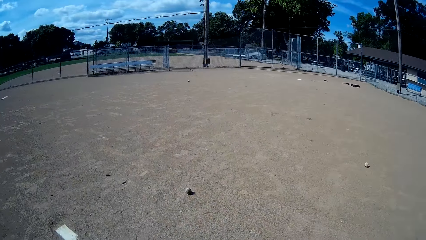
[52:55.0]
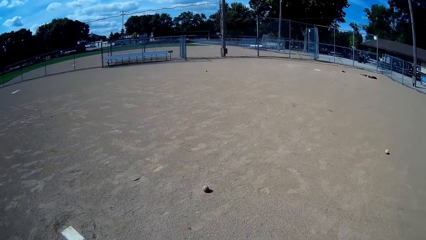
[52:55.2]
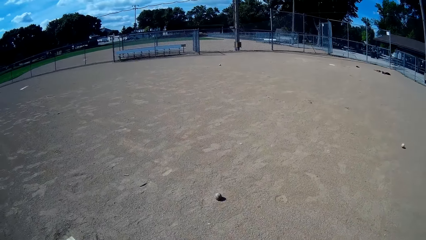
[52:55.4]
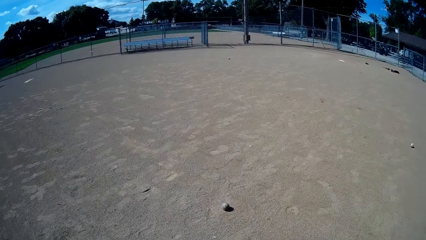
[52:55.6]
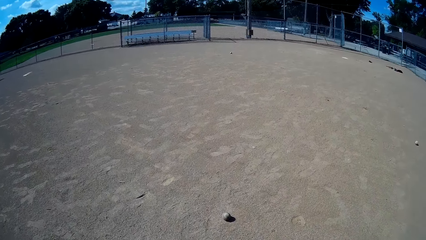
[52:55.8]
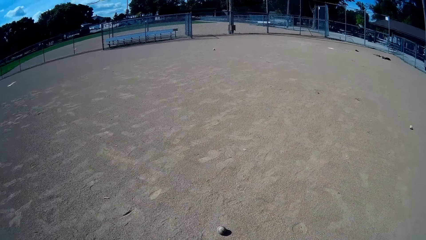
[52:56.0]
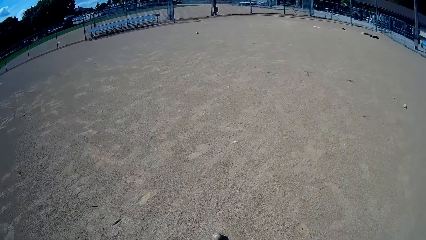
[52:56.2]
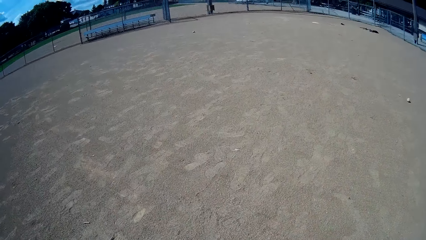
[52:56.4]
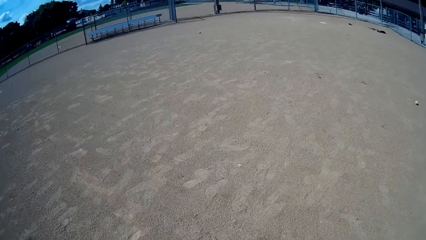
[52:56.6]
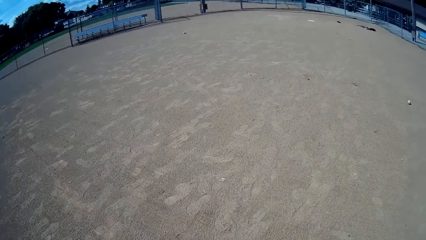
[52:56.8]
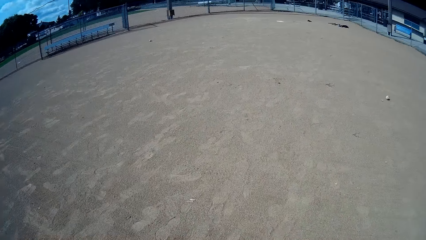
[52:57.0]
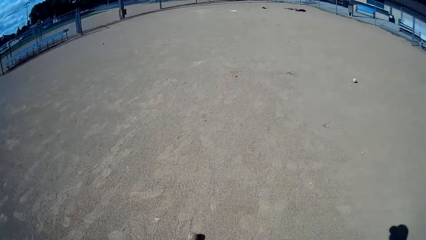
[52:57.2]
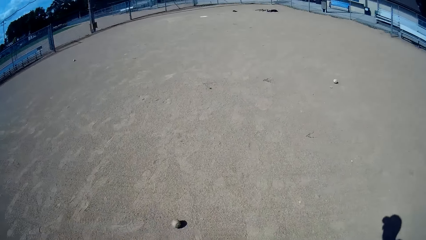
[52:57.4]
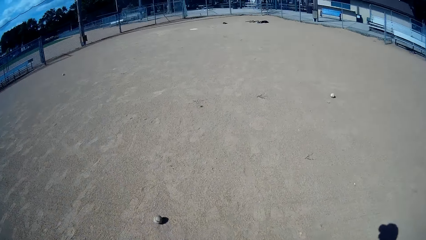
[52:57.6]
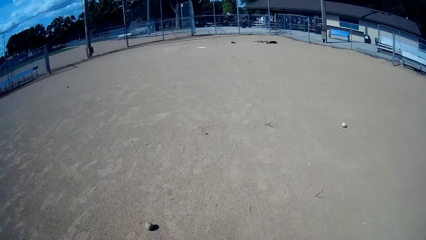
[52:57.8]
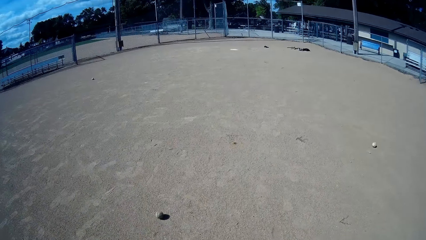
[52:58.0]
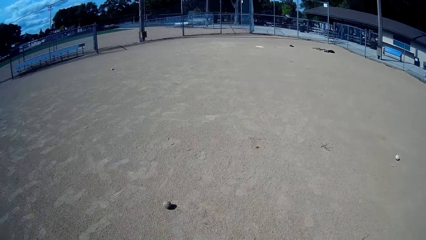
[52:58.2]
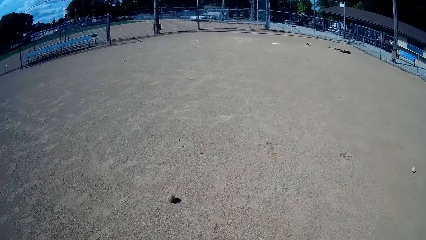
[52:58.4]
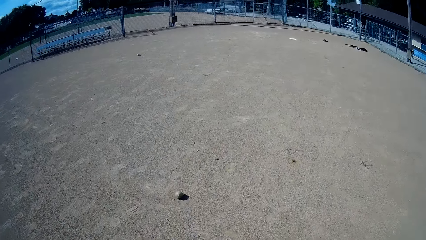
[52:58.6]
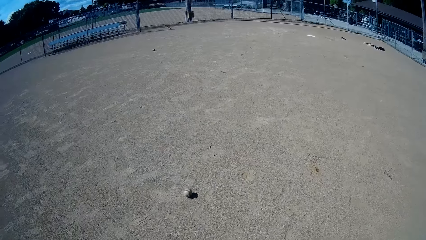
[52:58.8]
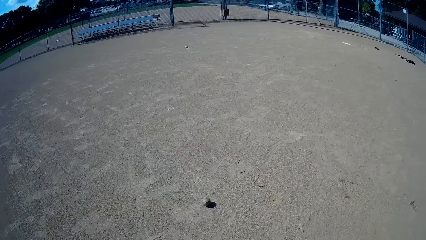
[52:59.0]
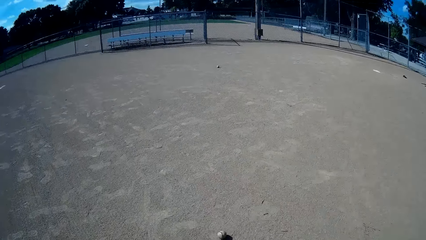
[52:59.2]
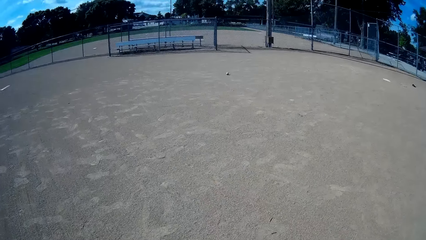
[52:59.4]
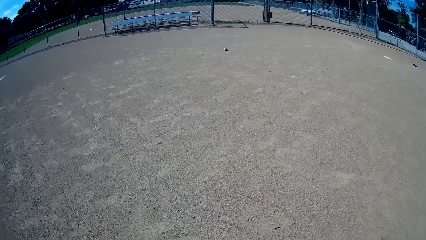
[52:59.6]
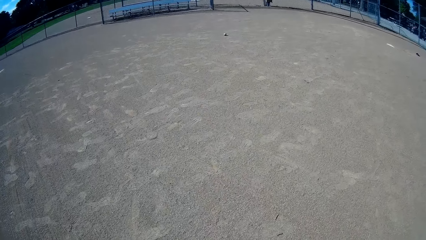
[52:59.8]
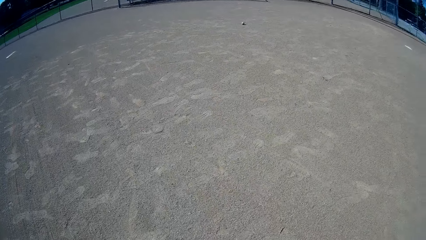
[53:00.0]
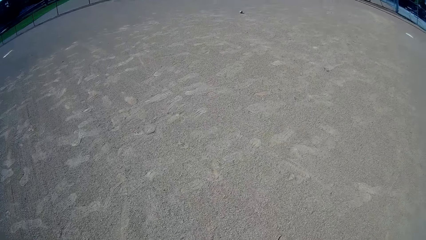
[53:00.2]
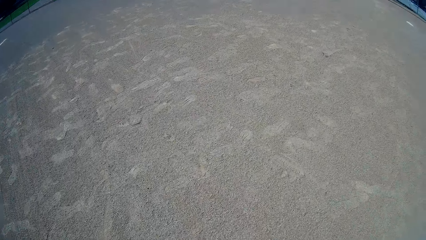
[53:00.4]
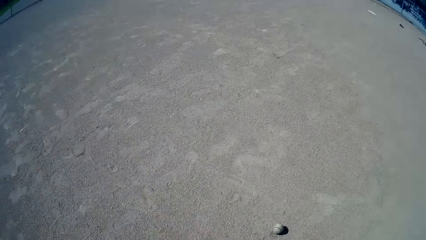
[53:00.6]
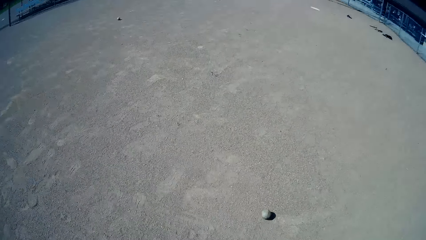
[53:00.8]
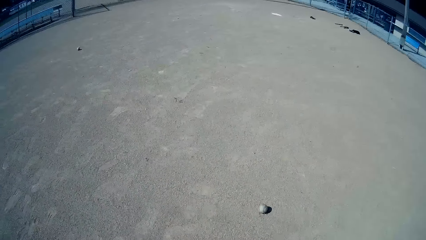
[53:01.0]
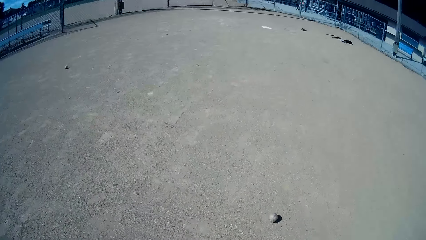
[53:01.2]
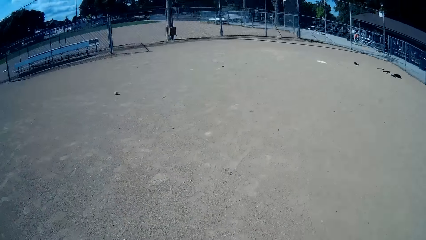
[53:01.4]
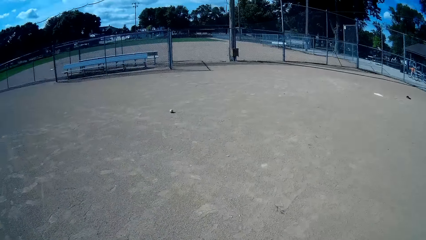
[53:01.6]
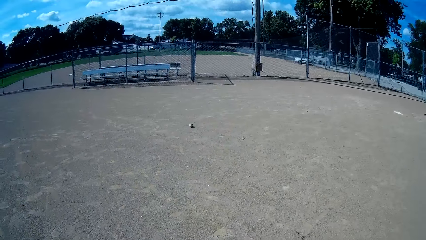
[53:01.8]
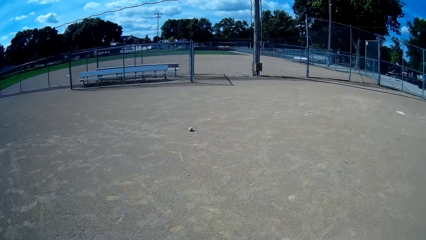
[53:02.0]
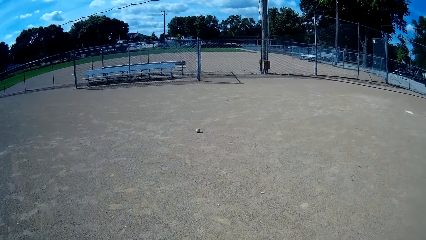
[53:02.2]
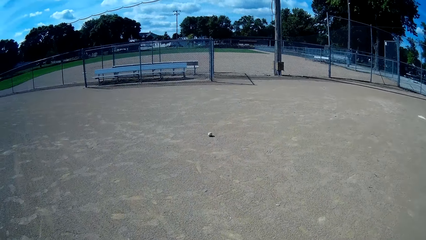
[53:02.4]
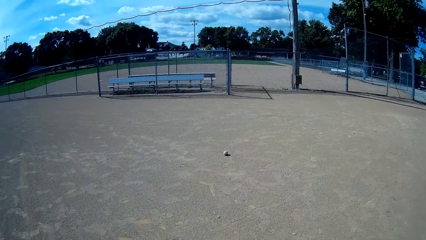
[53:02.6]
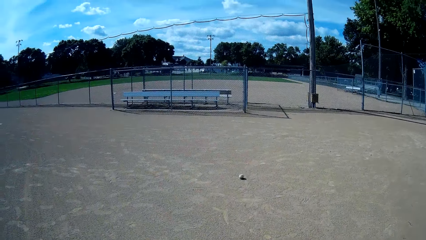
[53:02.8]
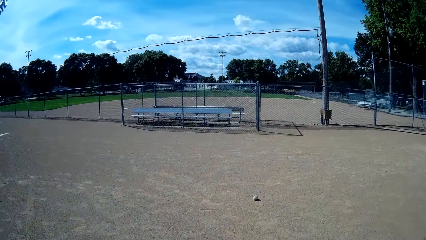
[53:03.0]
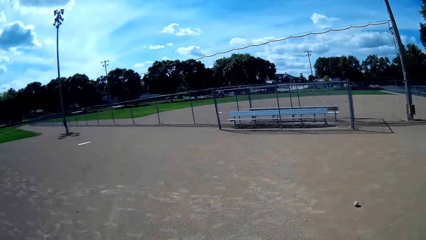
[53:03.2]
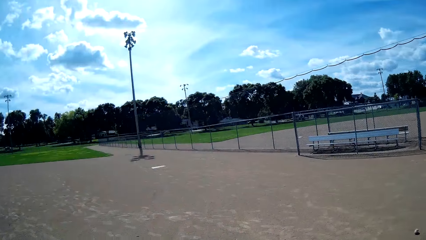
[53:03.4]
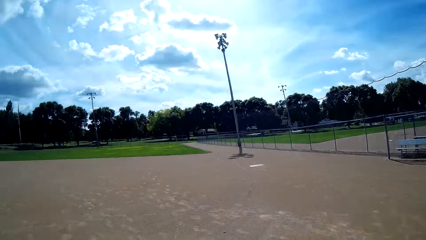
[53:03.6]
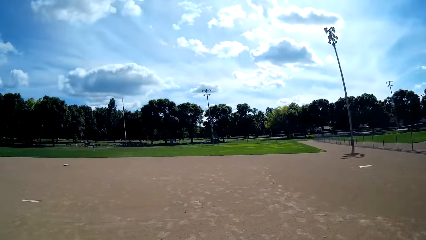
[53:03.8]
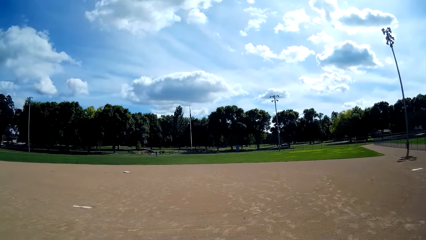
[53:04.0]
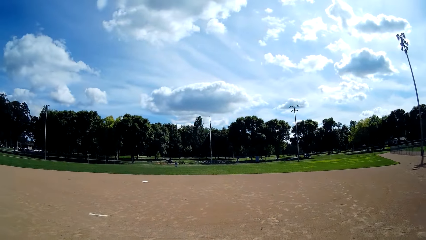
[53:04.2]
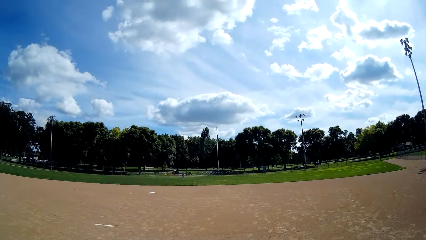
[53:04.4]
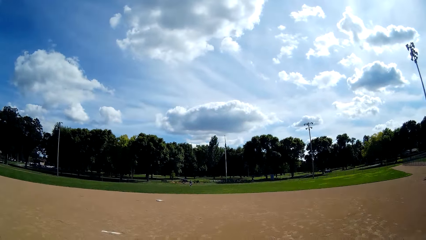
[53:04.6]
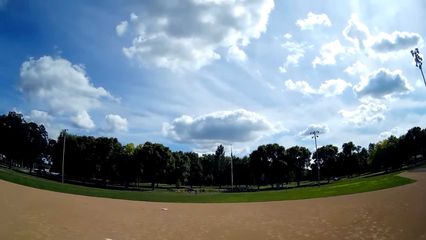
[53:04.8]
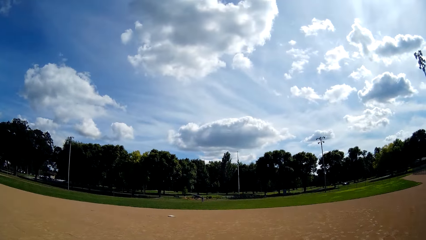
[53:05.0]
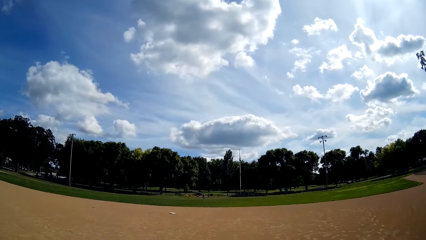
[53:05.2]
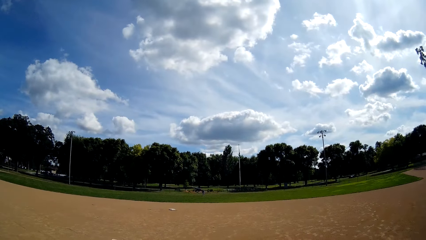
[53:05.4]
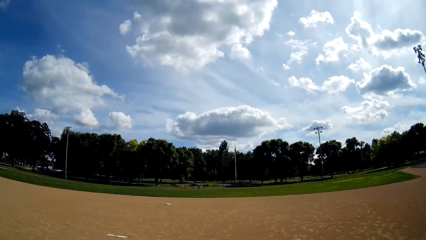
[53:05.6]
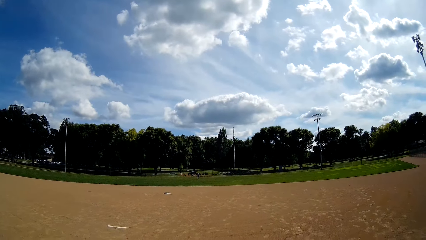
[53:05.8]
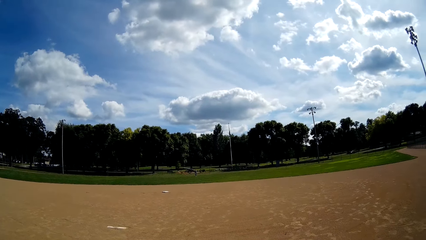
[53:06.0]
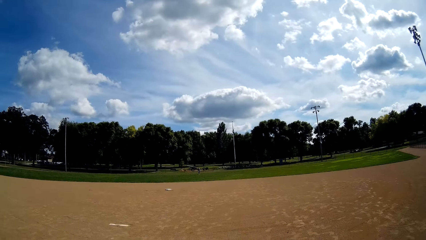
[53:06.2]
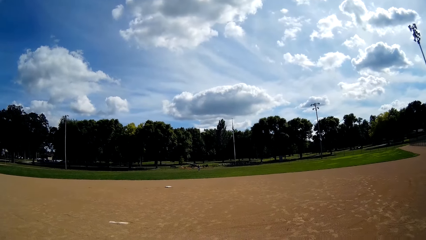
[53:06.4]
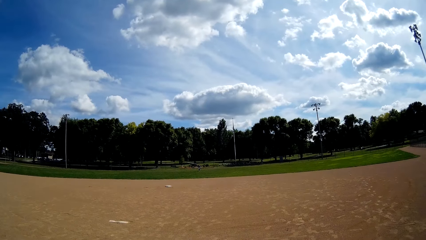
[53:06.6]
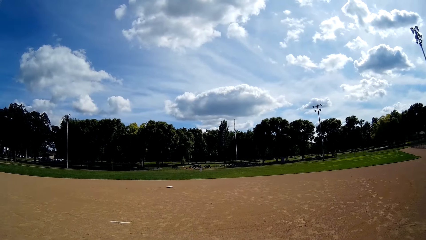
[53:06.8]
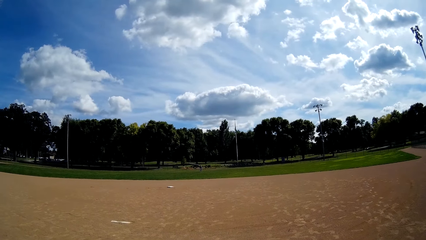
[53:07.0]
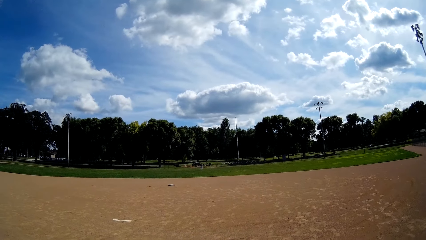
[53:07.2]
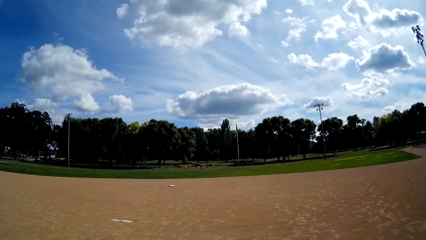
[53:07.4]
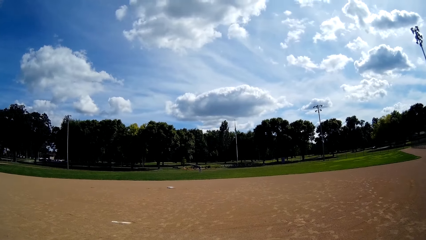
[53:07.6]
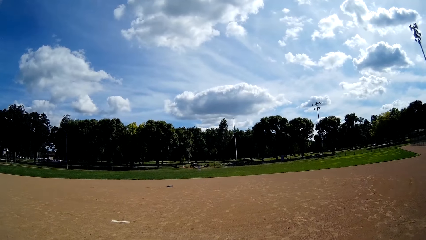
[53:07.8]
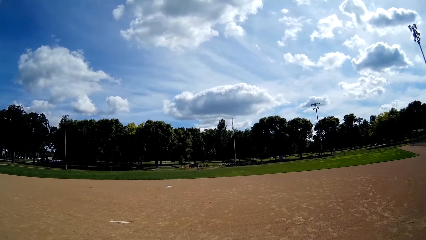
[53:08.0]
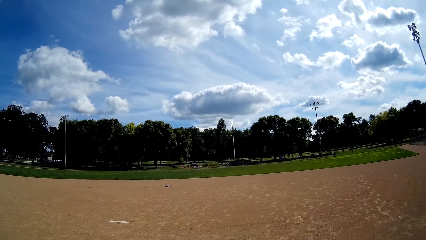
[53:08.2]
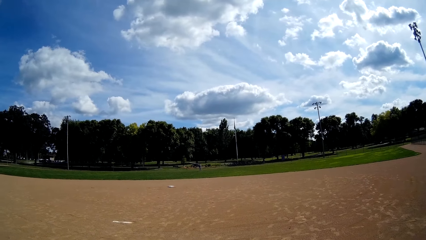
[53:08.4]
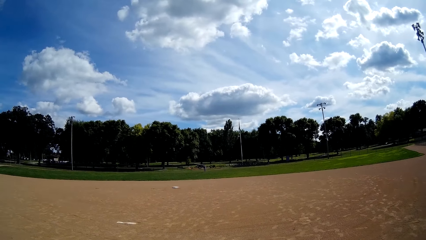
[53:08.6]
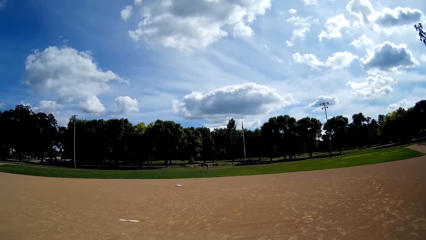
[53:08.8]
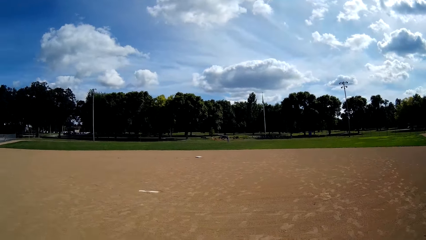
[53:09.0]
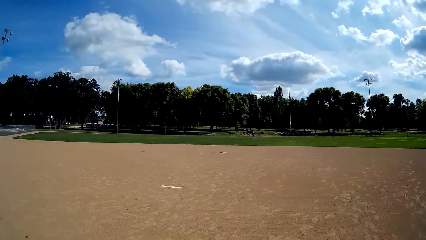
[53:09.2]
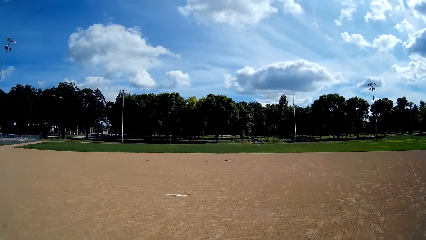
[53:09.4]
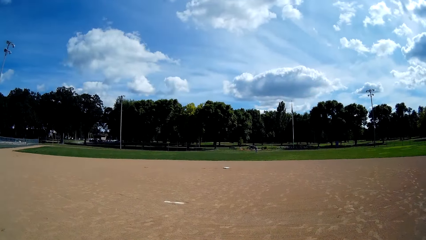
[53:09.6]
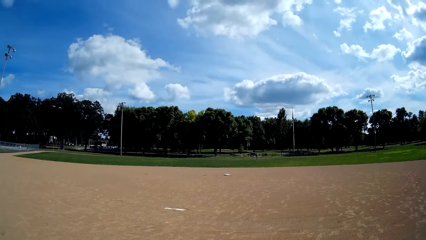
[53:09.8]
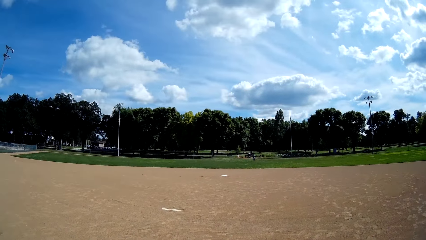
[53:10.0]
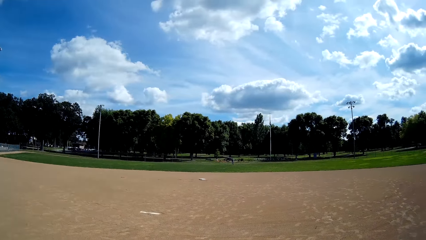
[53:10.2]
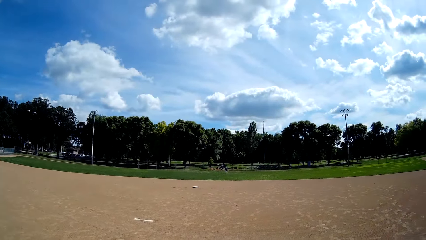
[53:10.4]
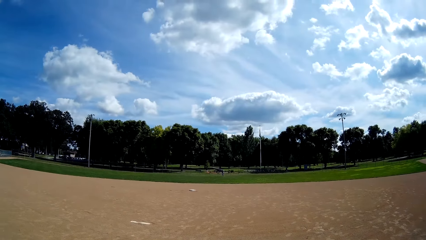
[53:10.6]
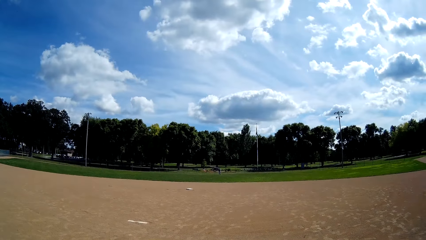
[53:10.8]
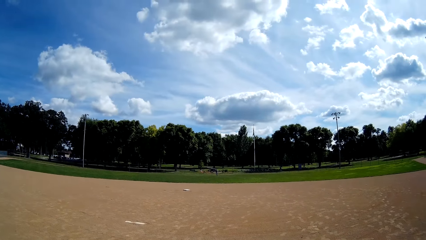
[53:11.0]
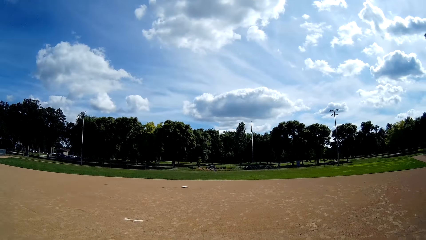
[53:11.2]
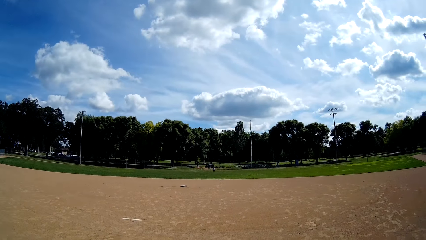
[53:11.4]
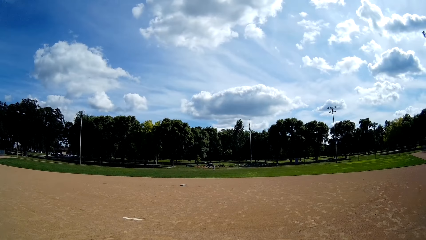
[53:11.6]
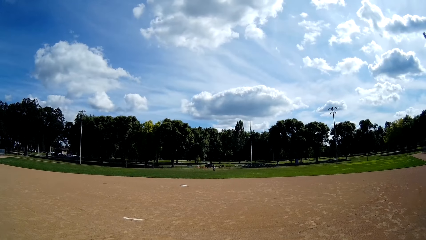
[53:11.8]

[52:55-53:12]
The camera wearer walks towards the ball. He kicks the ball with his leg. He walks towards the ball. He kicks the ball with his leg. He communicates with a man.
